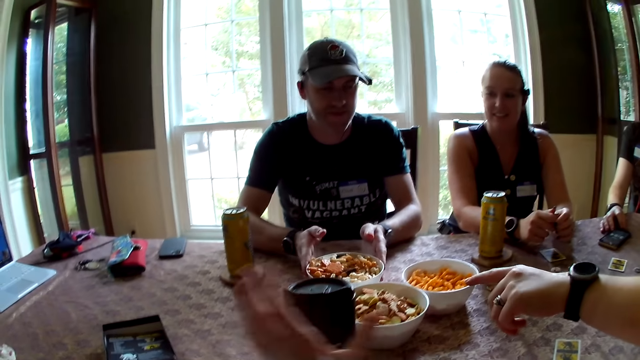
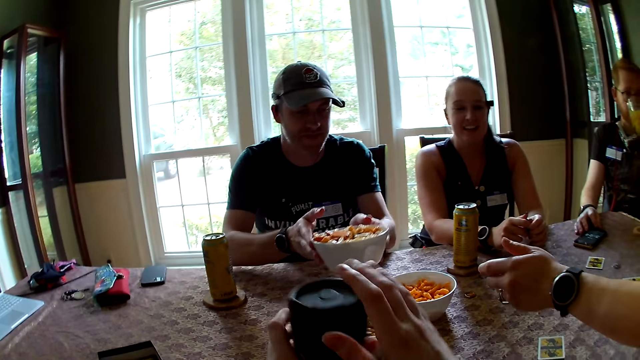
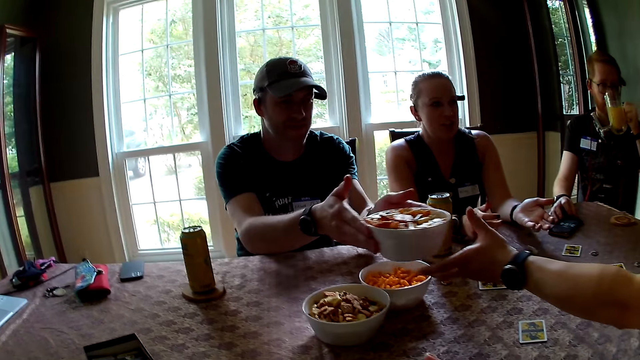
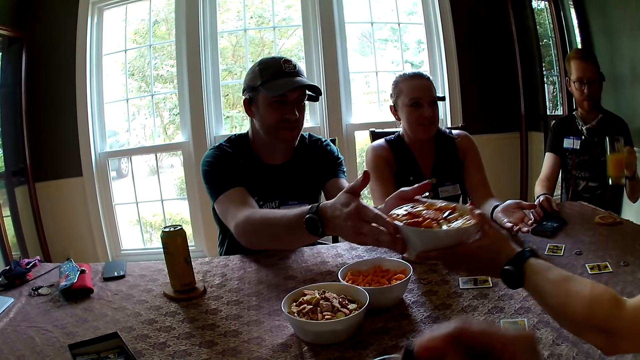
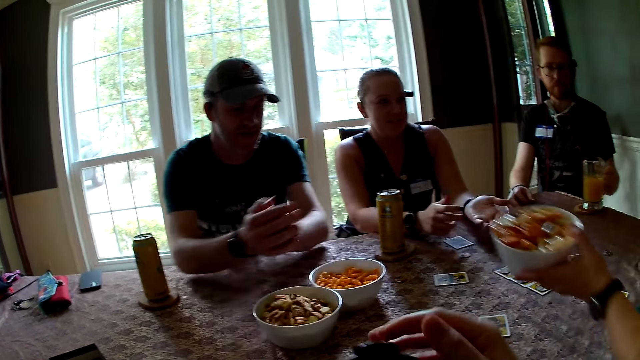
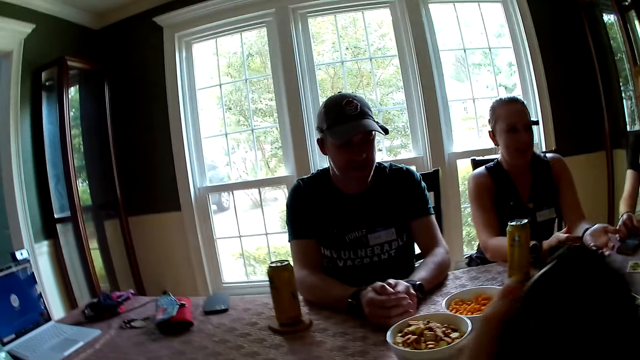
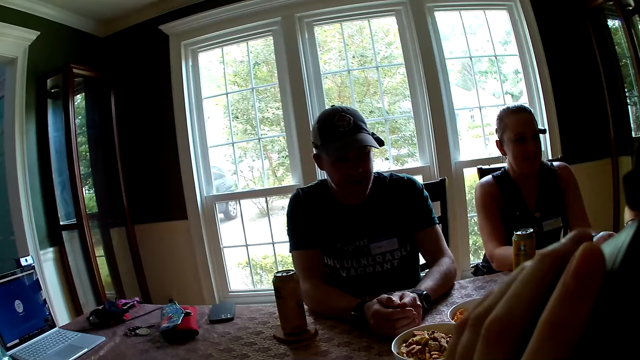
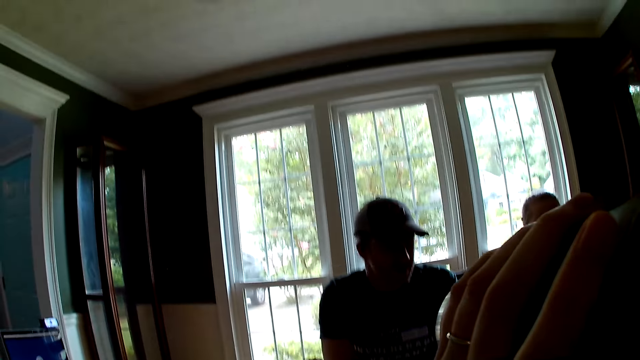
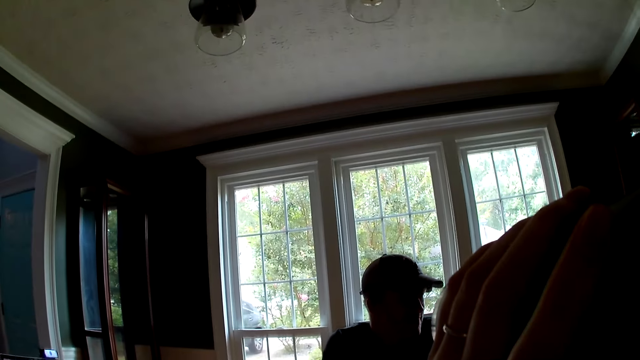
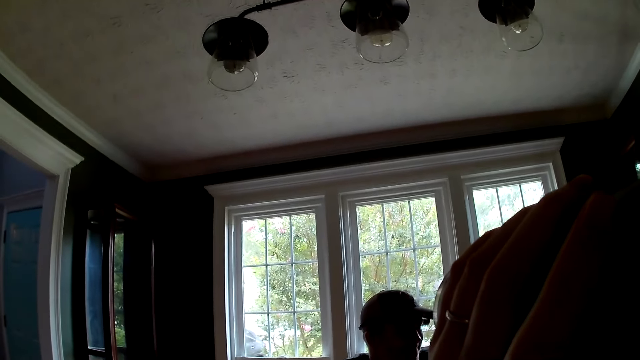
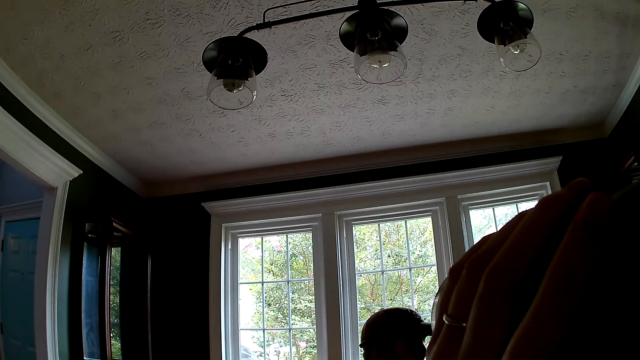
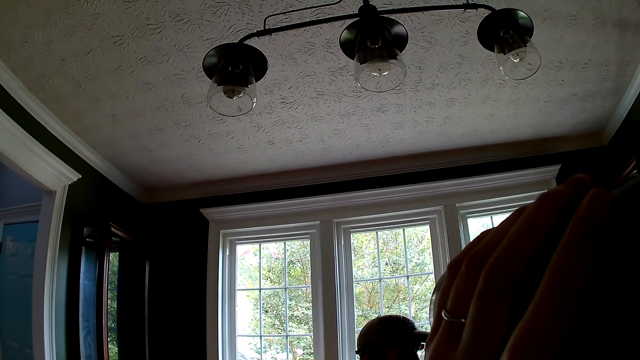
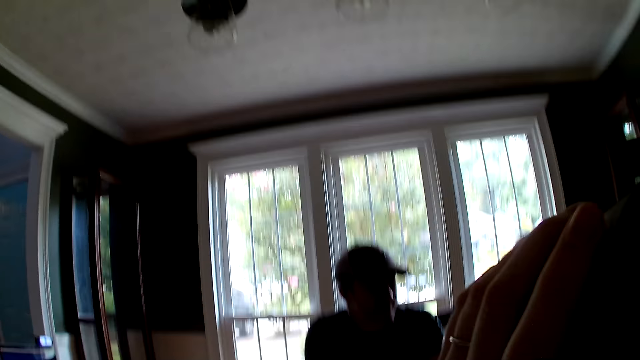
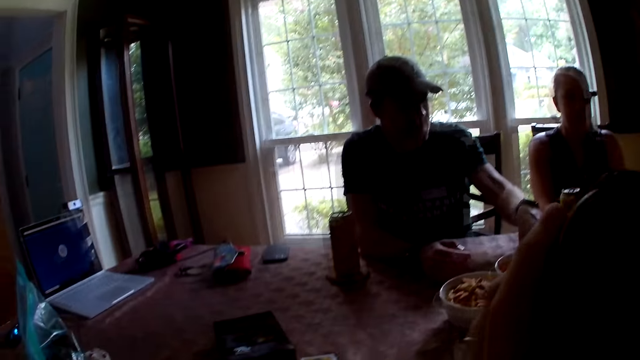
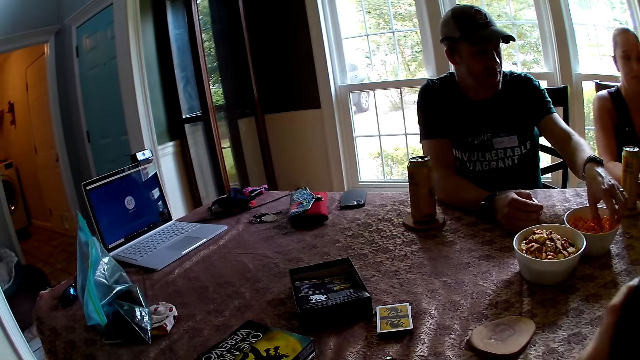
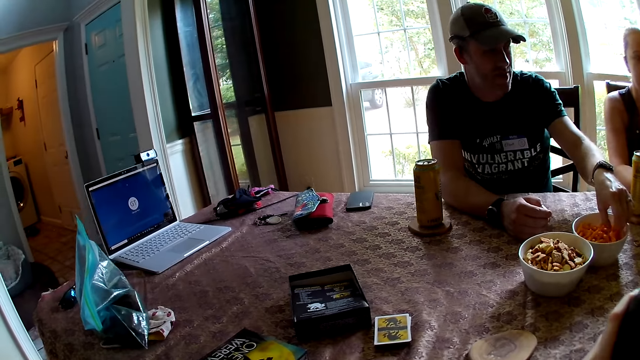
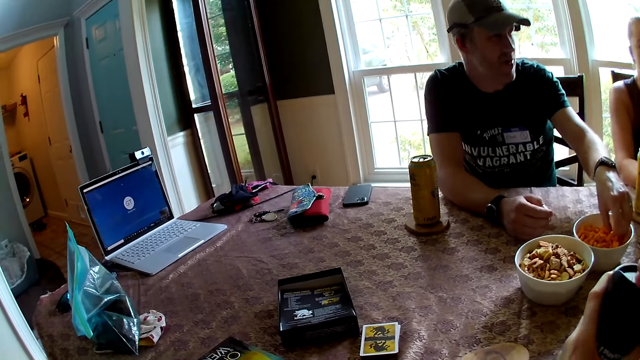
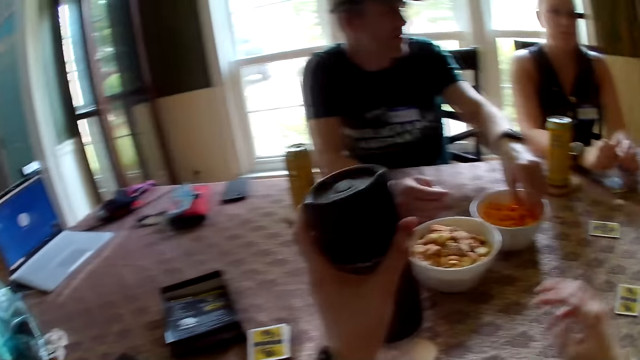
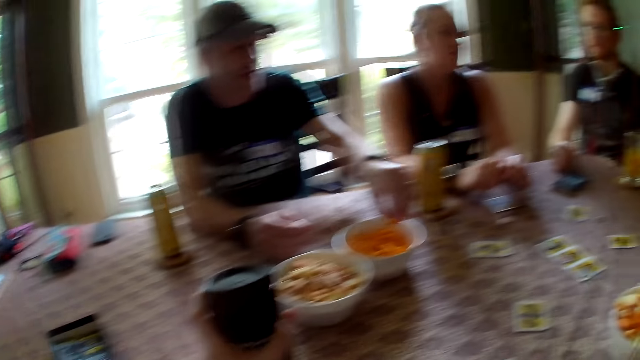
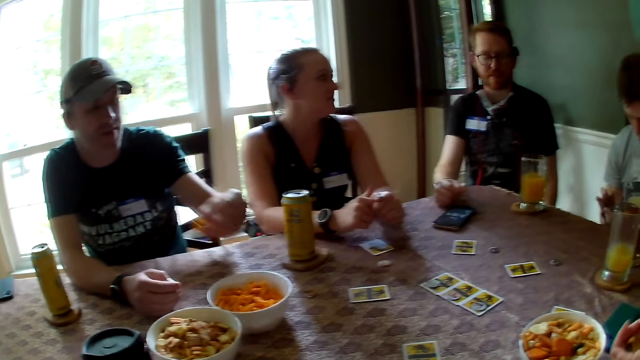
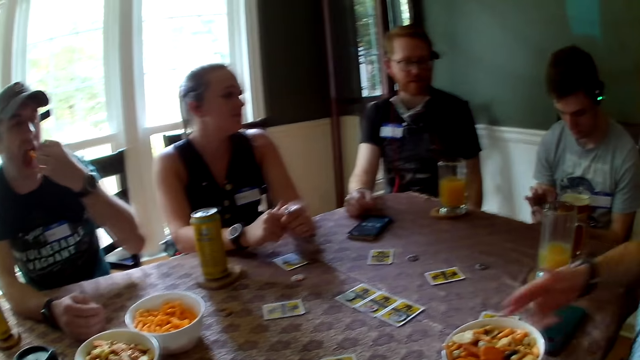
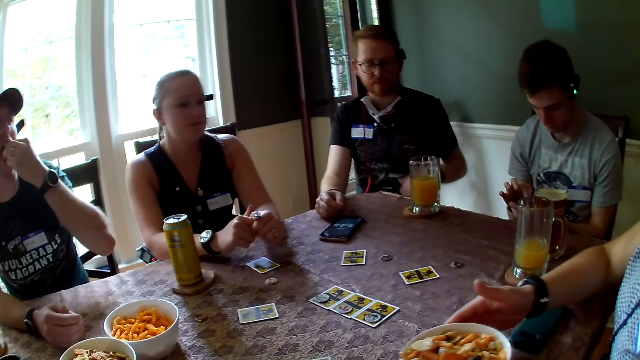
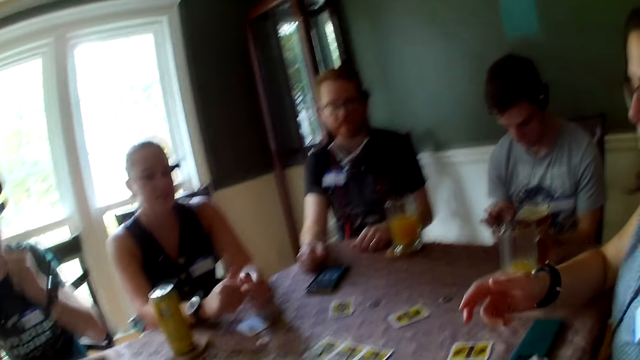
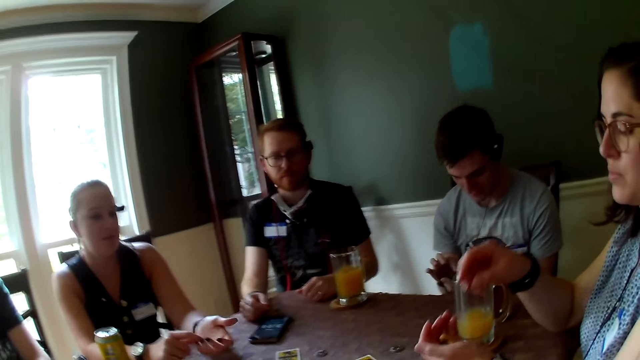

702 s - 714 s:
A man picks up the bowl from the table with both hands. A woman stretches the hand. The camera wearer picks up a cup from the table with her left hand. She holds the cup with both hands. The man passes the bowl to the woman with both hands. The woman holds the bowl with her left hand. The woman receives the bowl of corns. Another man drops the cup on the coaster with his left hand. The camera wearer drinks soda from the cup with both hands. The first man picks cheese puffs from the bowl with his left hand. The camera wearer drops the cup in her left hand on the table. The woman adjusts the bowl on the table with both hands.

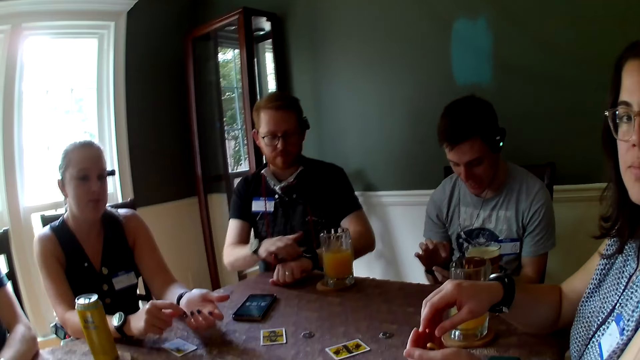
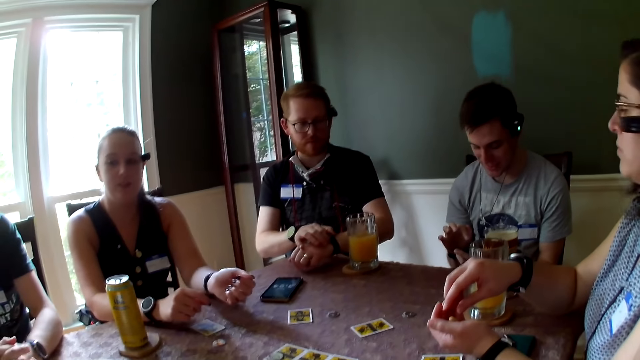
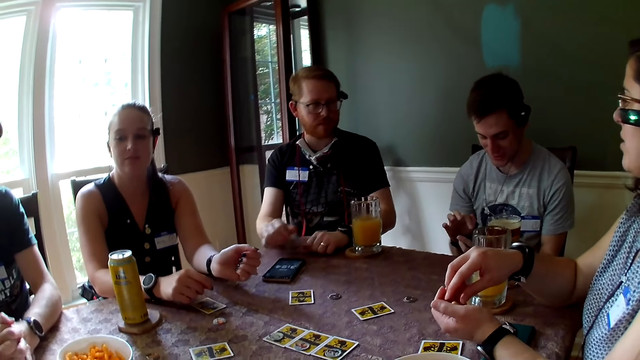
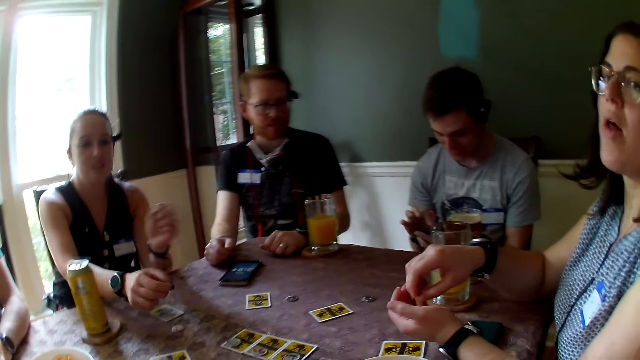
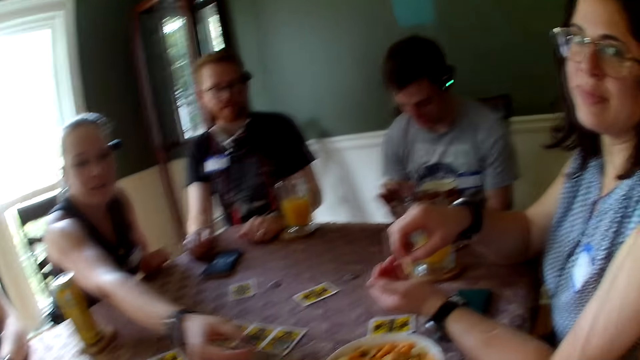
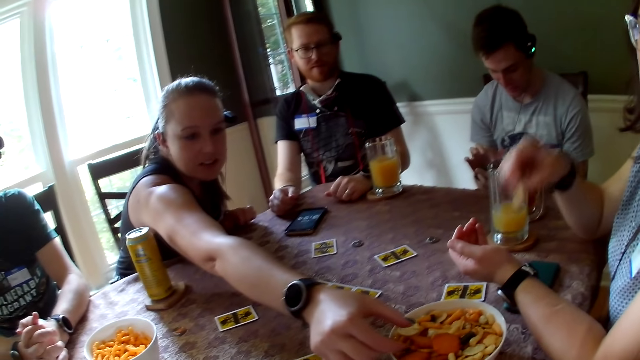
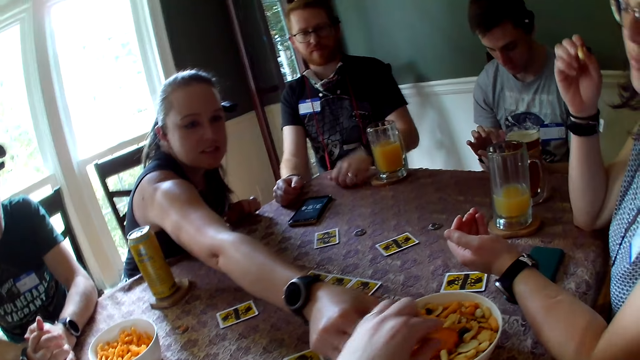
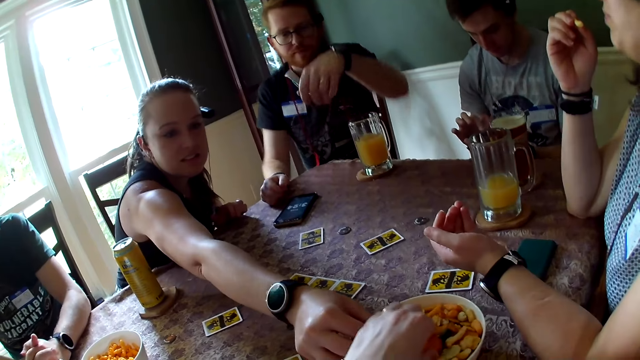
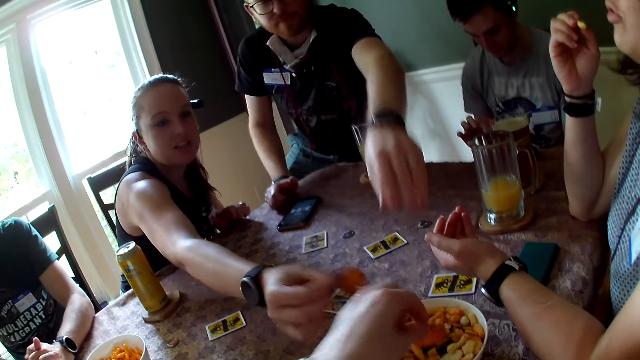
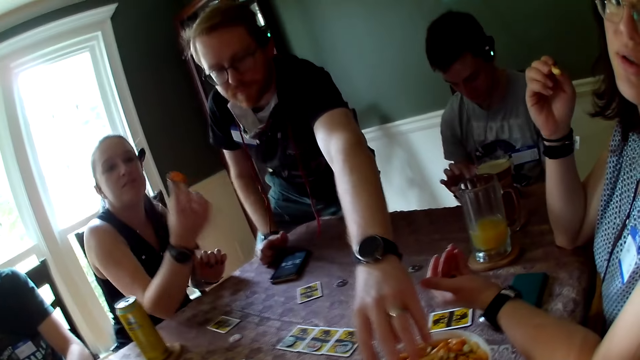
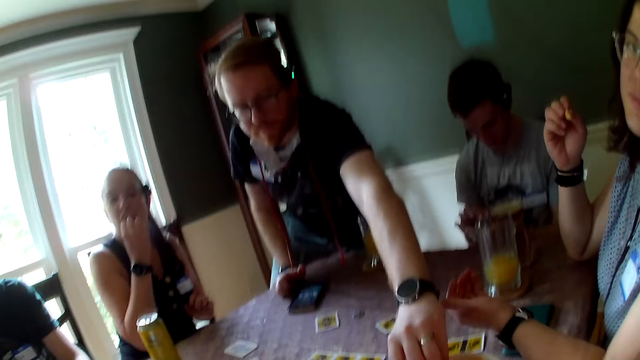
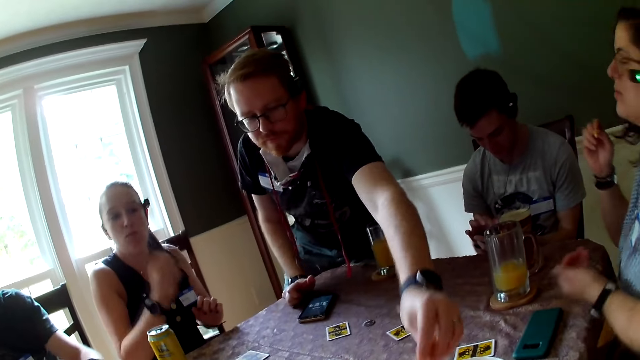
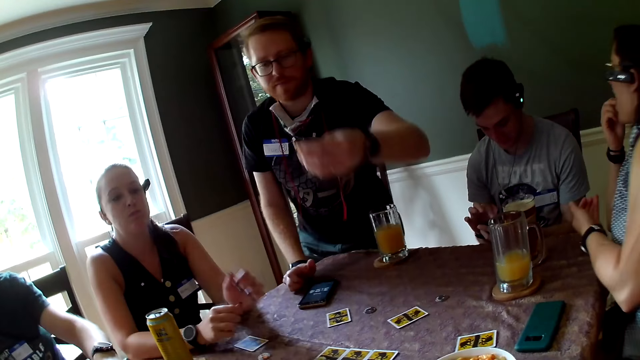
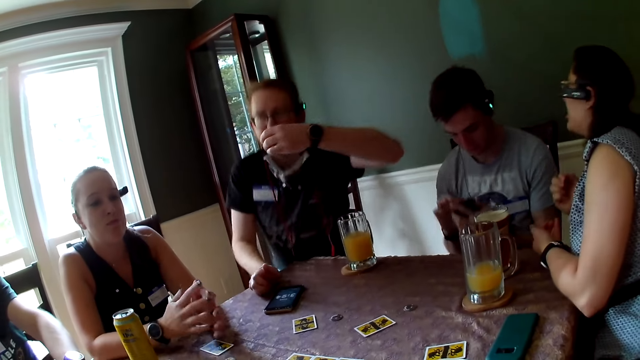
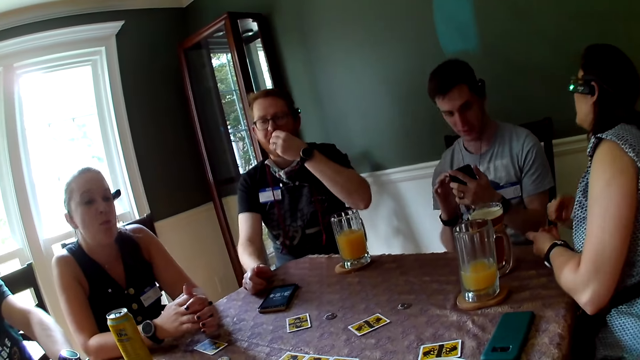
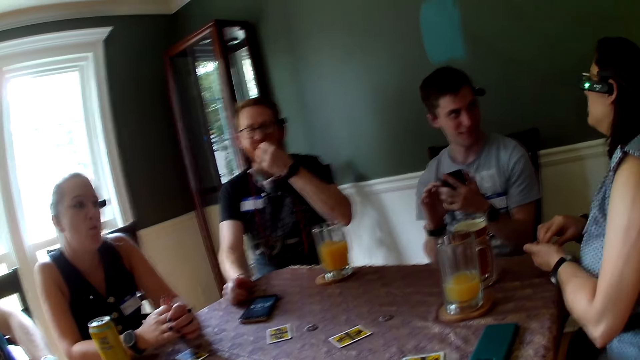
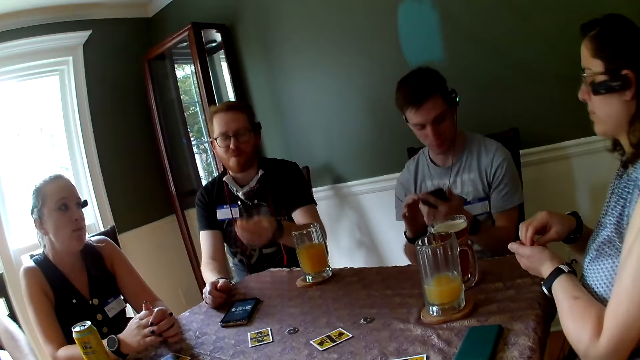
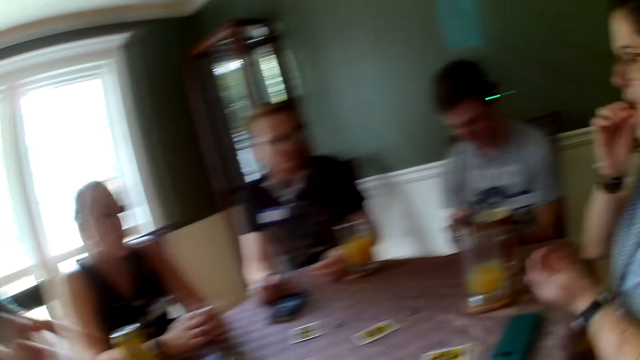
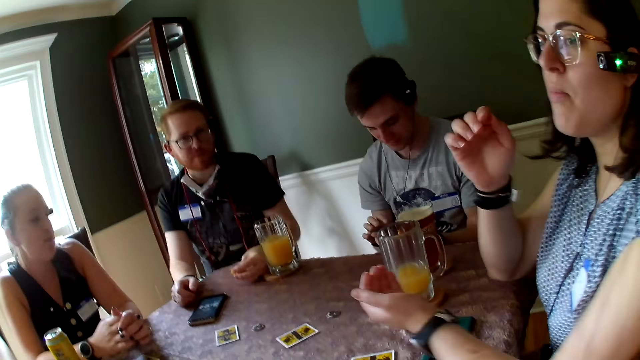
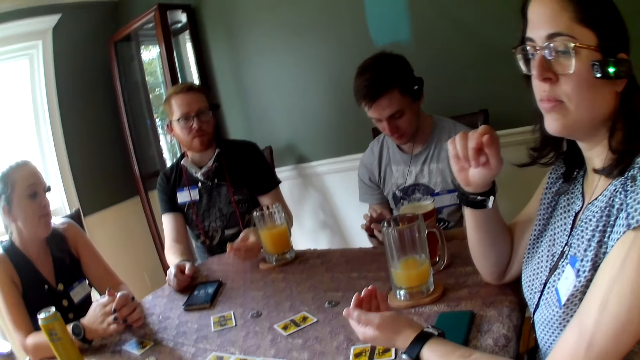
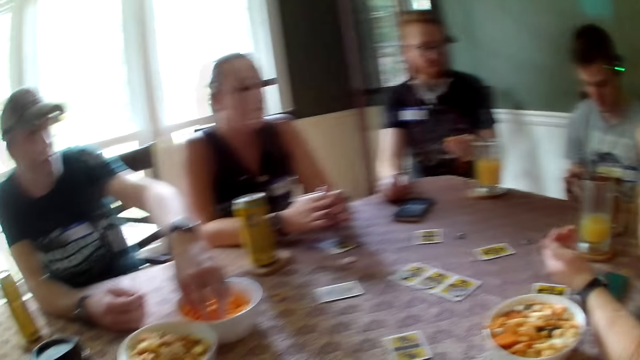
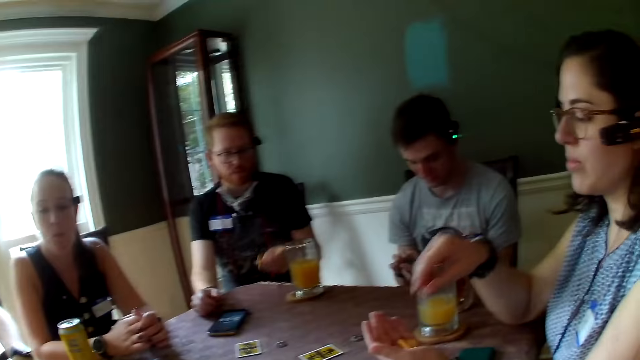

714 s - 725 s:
A woman eats. She picks a cookie from her left hand with her right hand. Another woman takes a cookie from the bowl with her right hand. The camera wearer picks a cookie from the bowl on the table with her left hand. A man gets up from the chair at the table. He picks a cookie from the bowl on the table with his left hand. The second woman eats the cookie in her right hand. The first woman eats the cookie in her right hand. The man sits in the chair at the table. He eats the cookie in his left hand. The first woman picks a cookie from her left hand with her right hand. She eats the cookie in her right hand.
